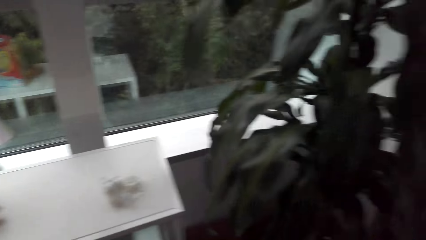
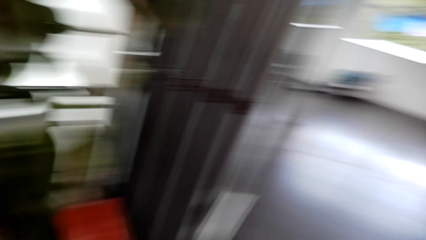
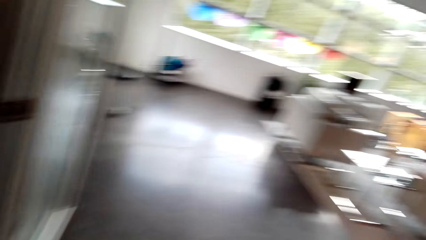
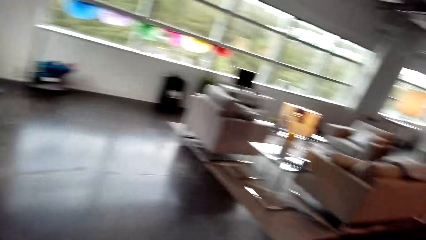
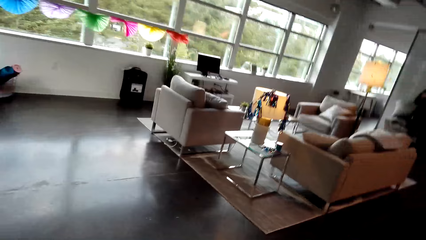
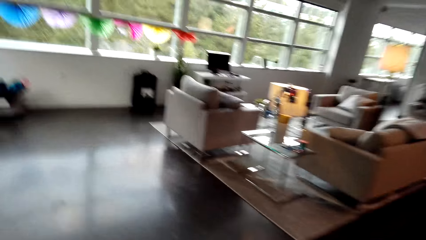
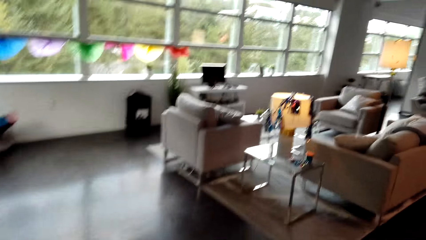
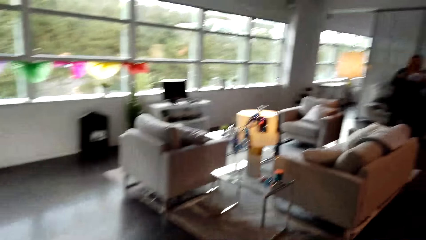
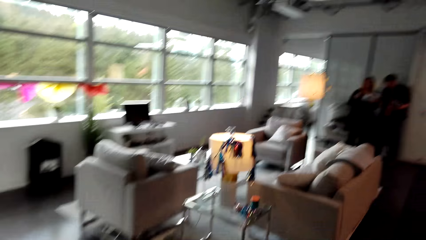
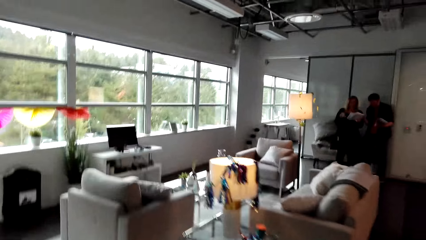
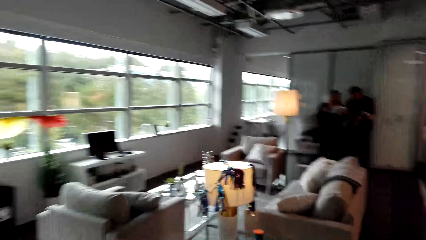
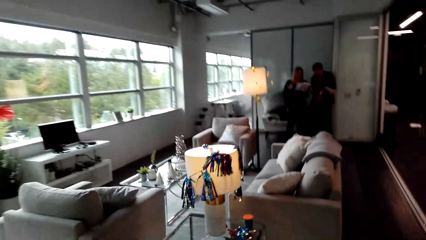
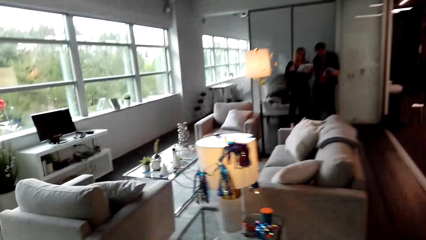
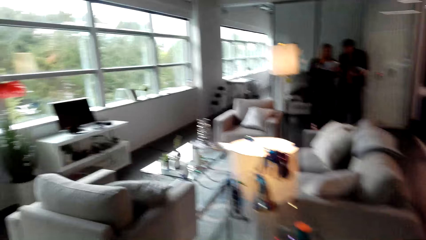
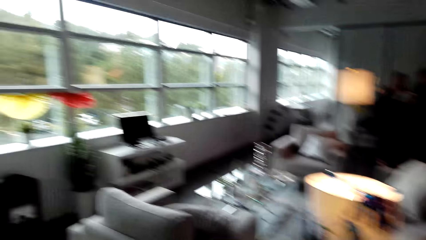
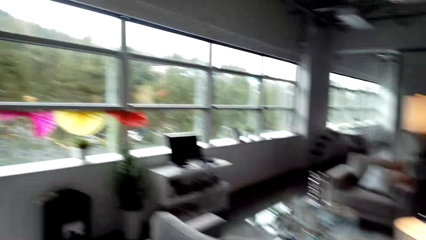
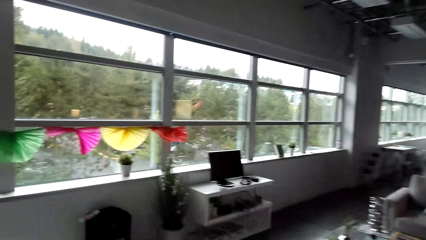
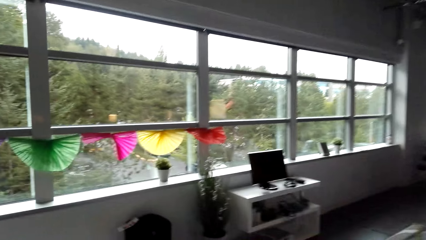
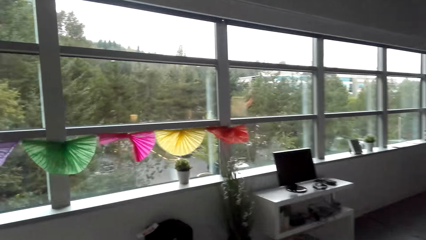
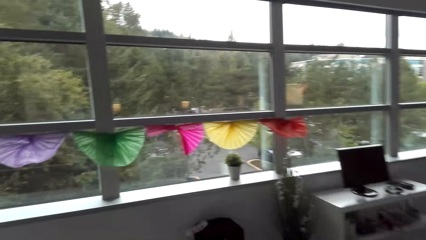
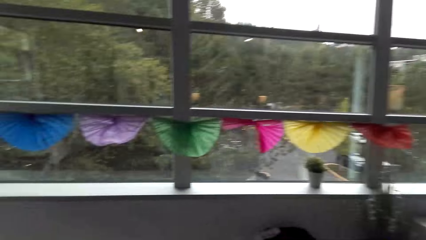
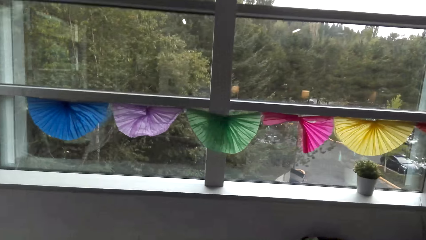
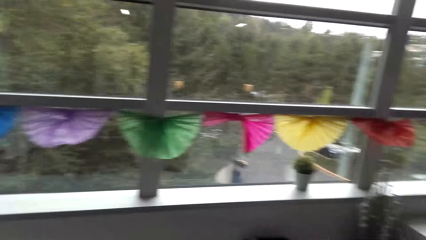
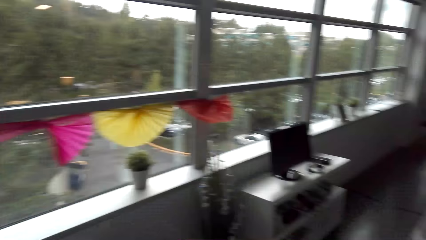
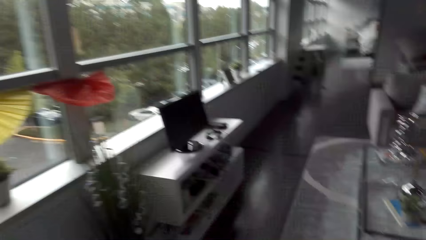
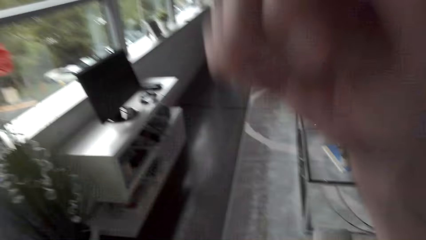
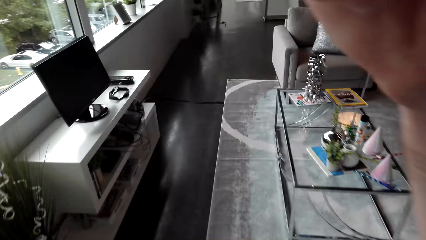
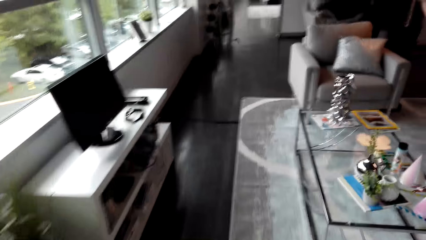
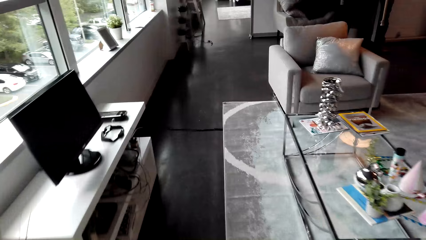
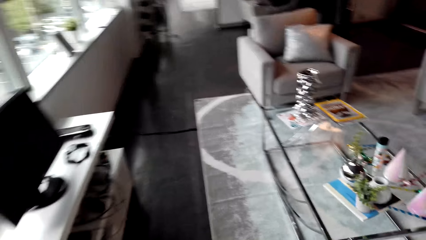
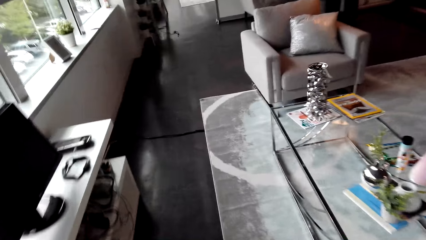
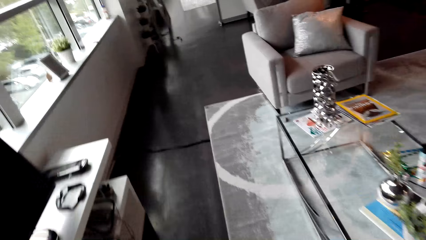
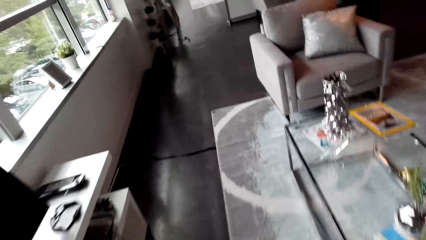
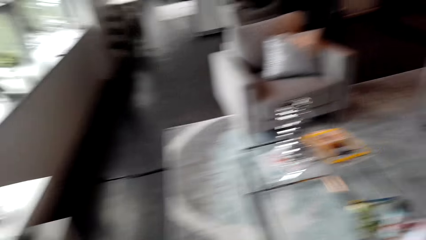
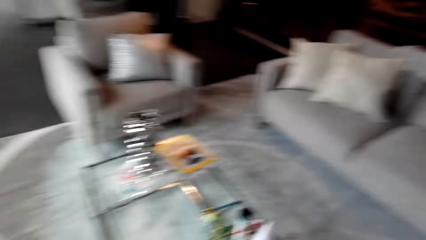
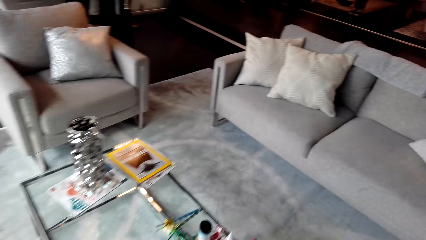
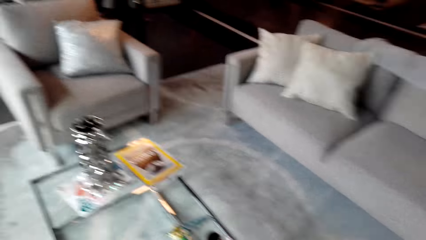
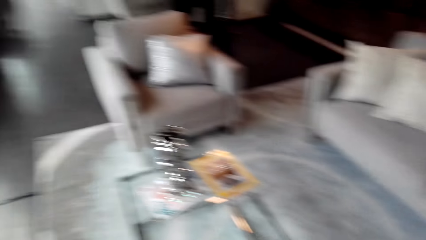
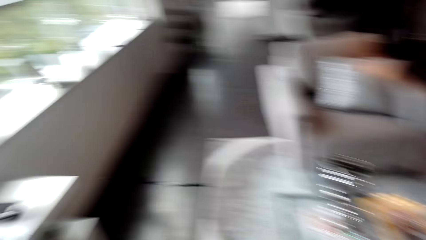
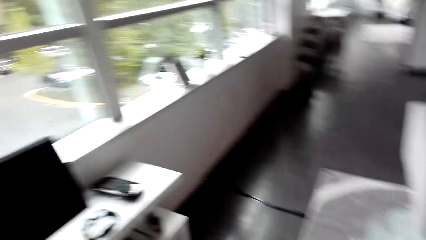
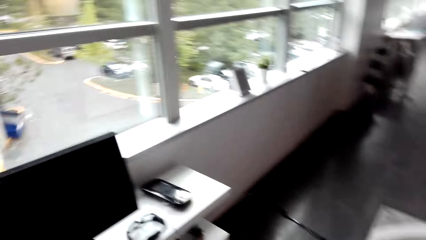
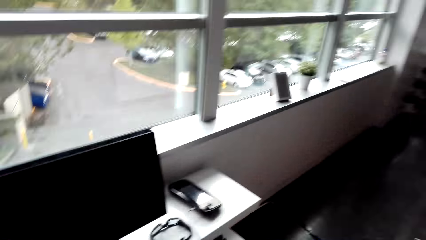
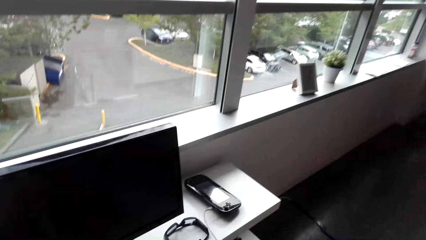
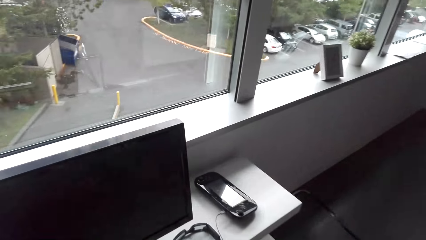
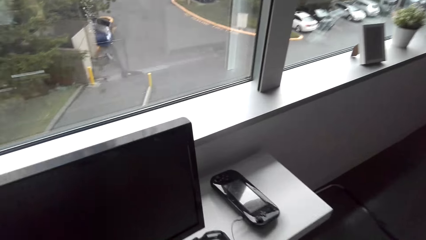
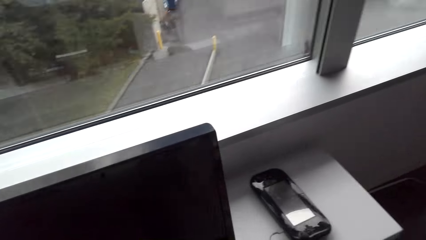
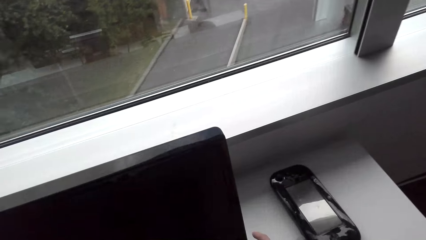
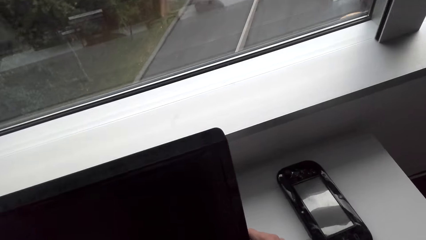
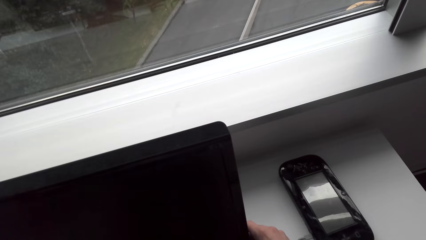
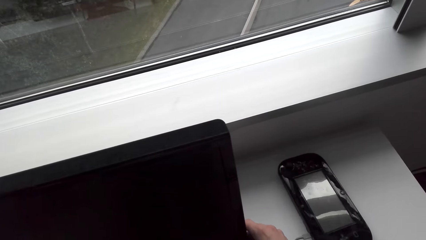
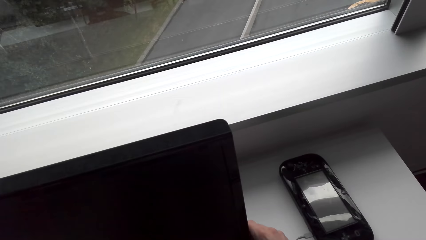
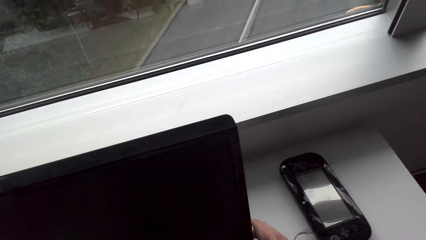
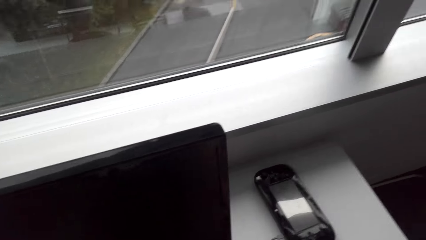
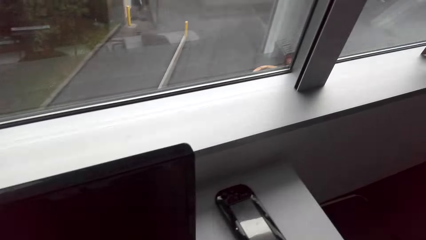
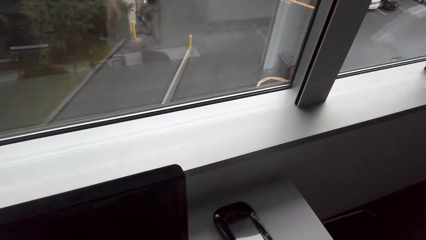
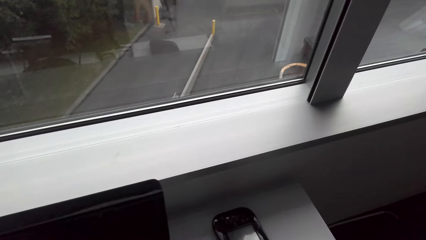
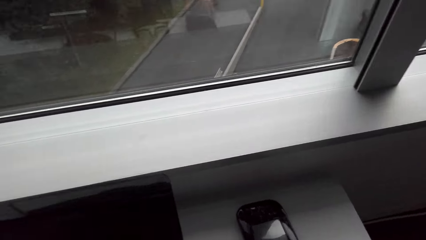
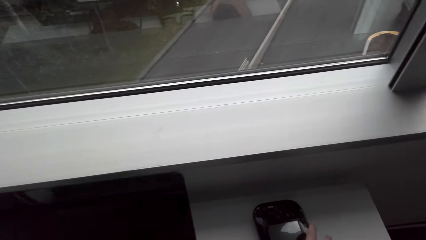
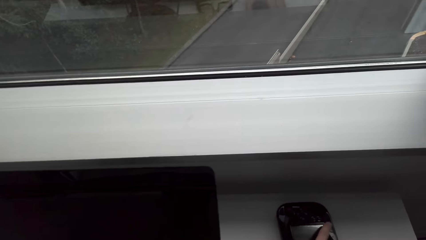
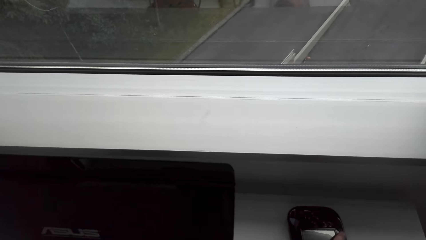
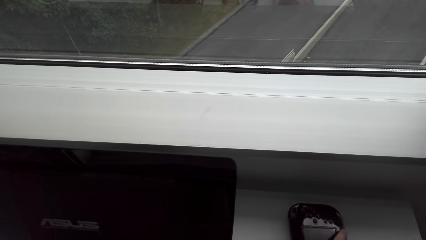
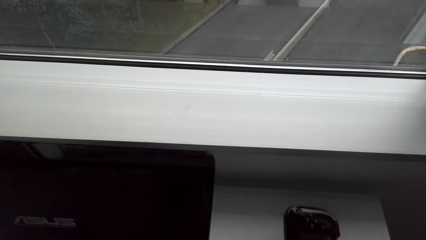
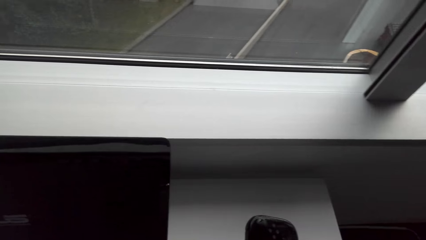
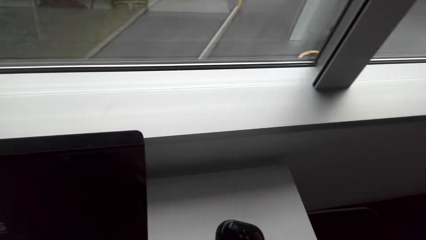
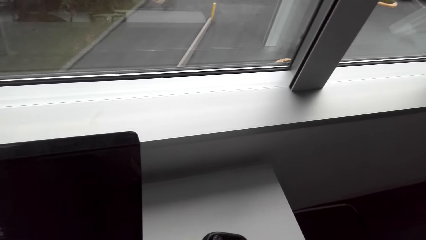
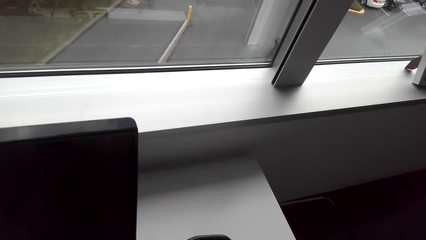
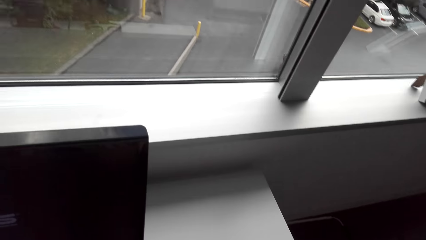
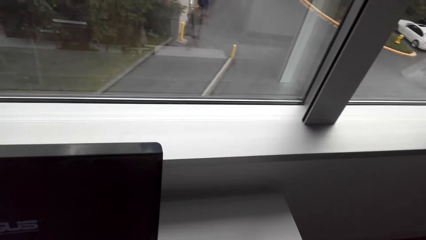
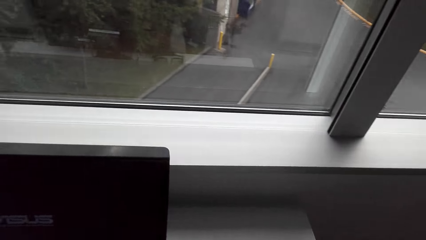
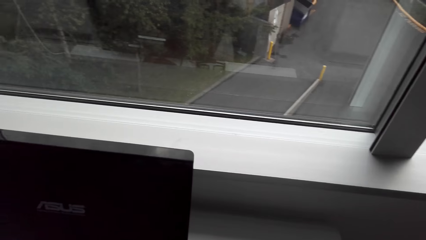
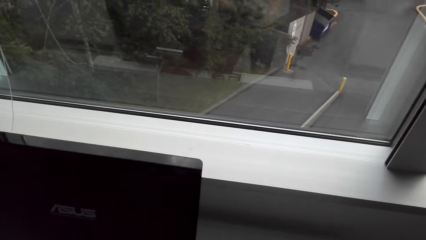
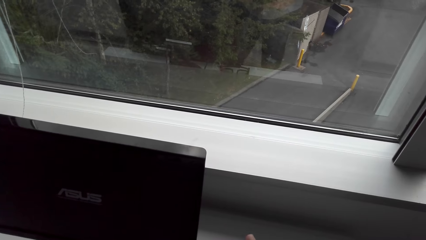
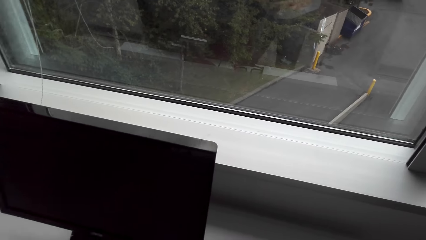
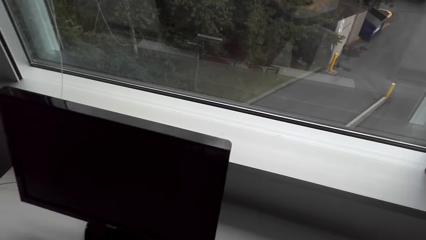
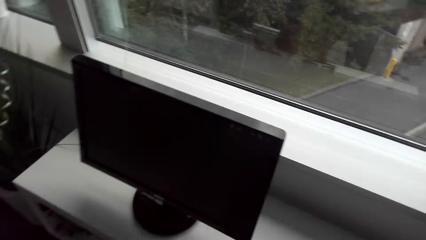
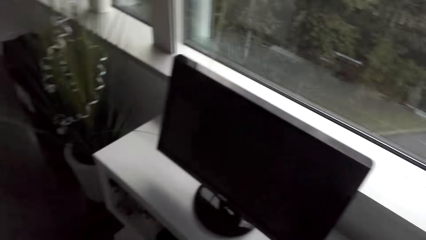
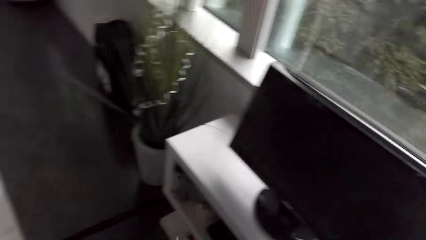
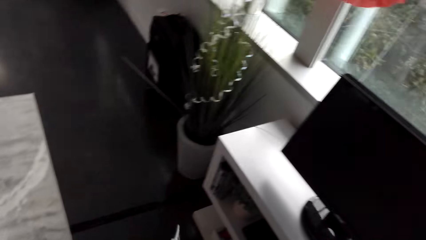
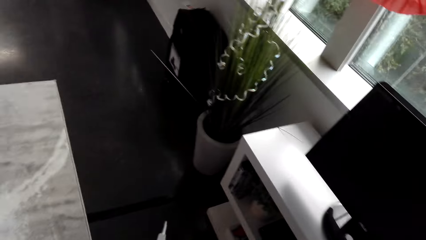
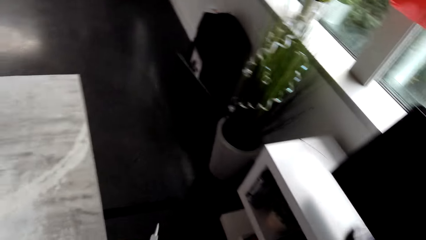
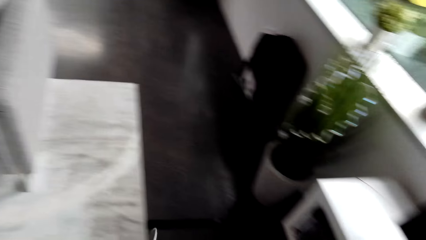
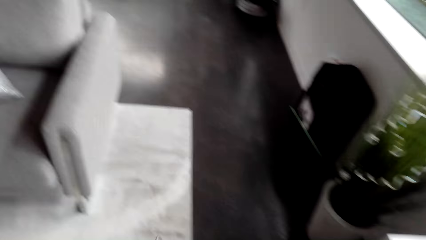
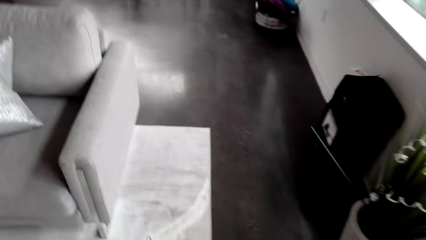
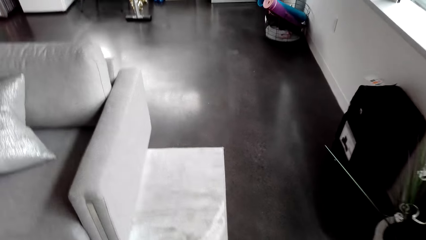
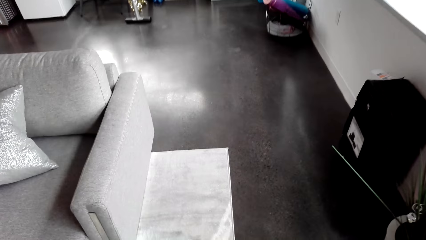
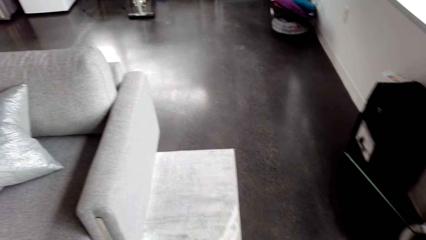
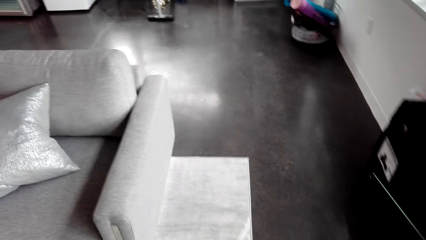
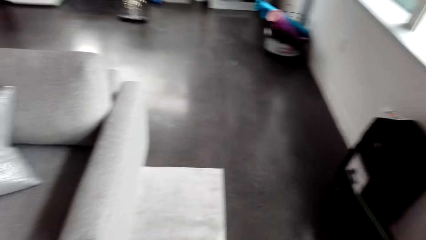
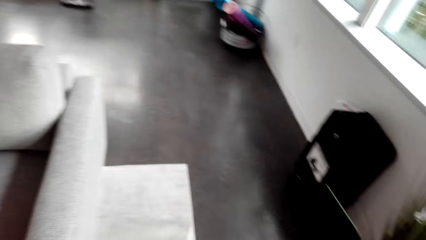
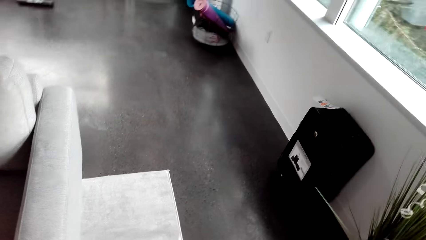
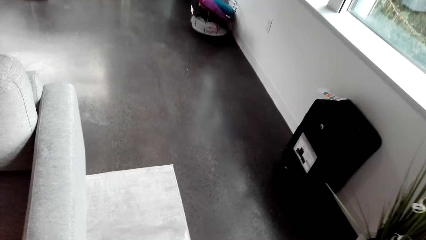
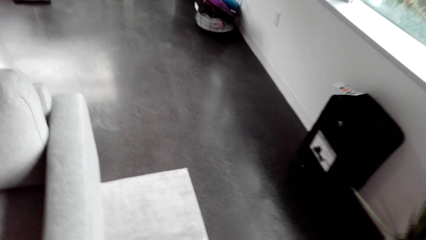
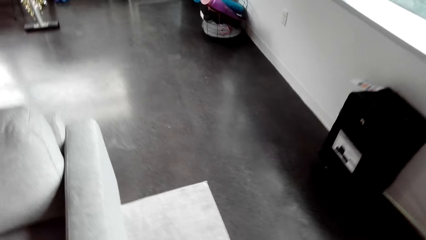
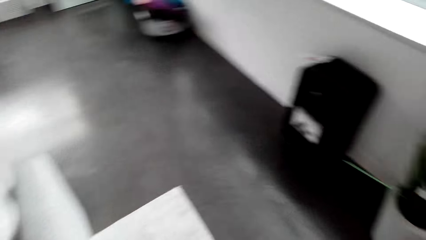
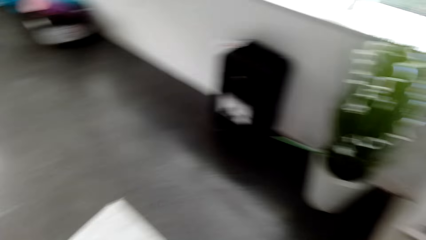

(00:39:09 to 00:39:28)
The camera wearer walks around the house. They pick up a video game controller. They walk.
